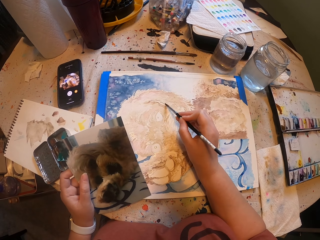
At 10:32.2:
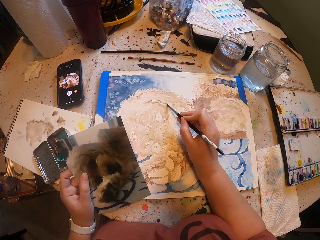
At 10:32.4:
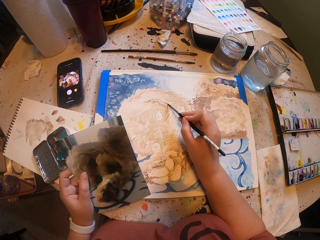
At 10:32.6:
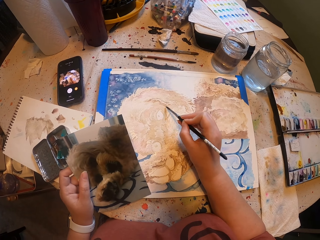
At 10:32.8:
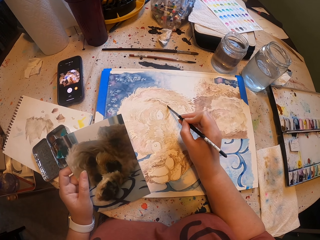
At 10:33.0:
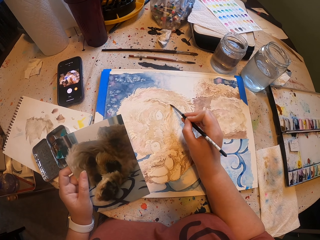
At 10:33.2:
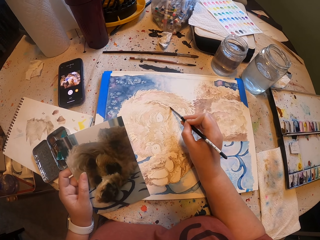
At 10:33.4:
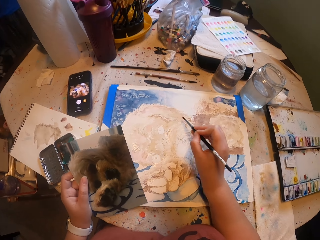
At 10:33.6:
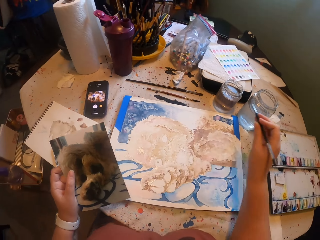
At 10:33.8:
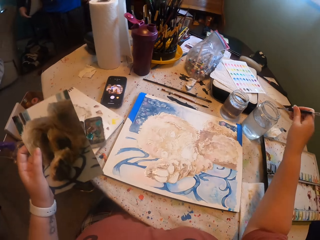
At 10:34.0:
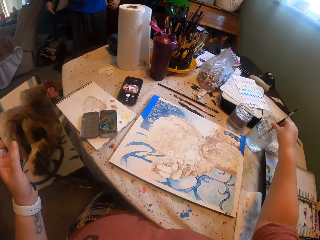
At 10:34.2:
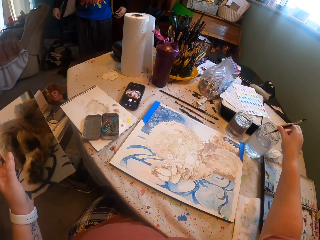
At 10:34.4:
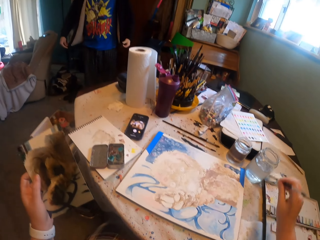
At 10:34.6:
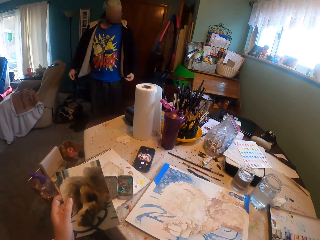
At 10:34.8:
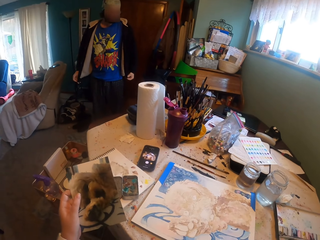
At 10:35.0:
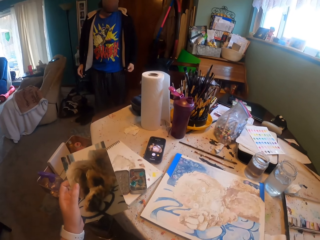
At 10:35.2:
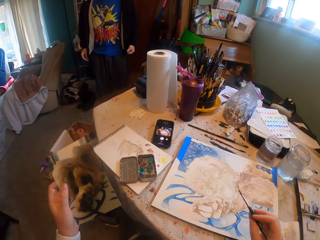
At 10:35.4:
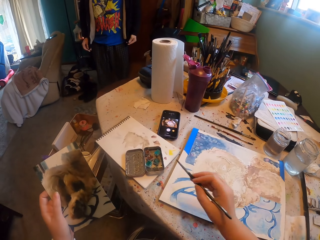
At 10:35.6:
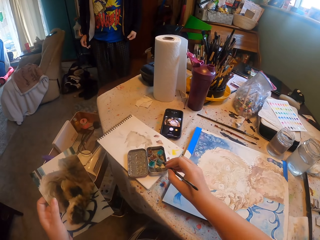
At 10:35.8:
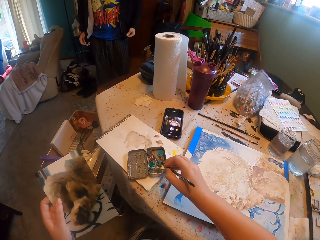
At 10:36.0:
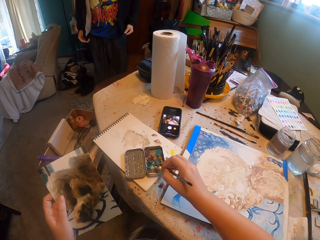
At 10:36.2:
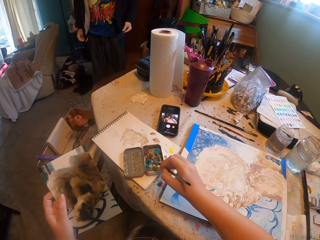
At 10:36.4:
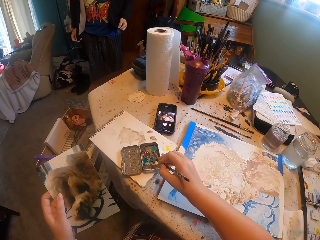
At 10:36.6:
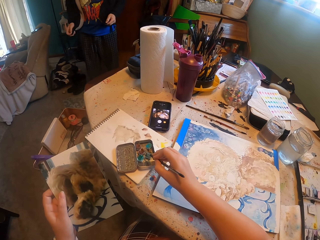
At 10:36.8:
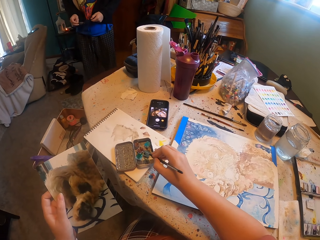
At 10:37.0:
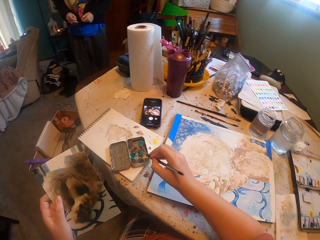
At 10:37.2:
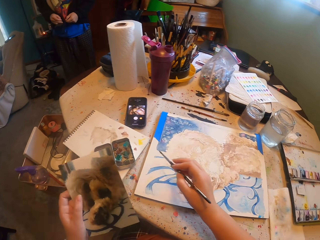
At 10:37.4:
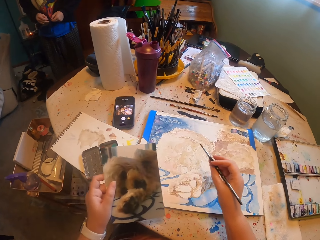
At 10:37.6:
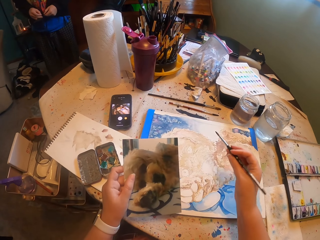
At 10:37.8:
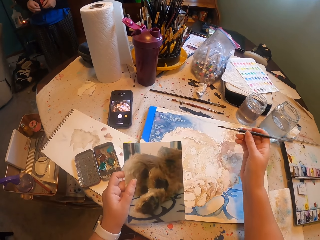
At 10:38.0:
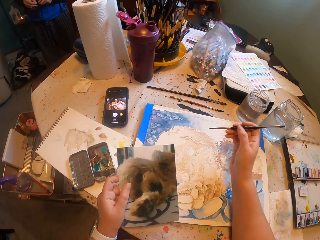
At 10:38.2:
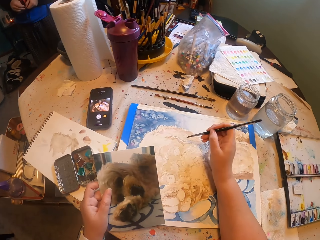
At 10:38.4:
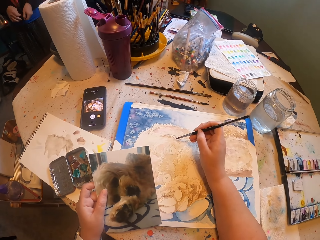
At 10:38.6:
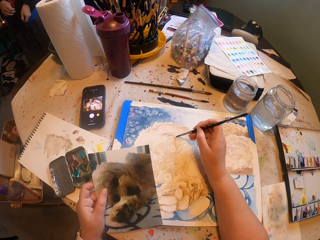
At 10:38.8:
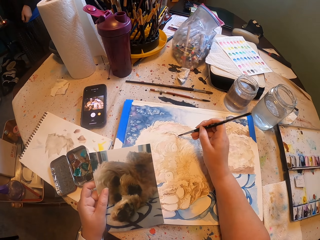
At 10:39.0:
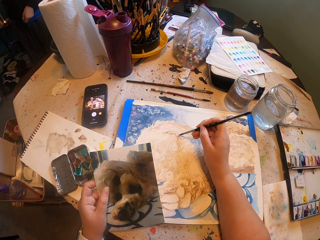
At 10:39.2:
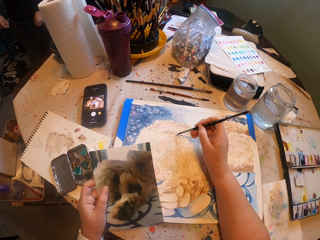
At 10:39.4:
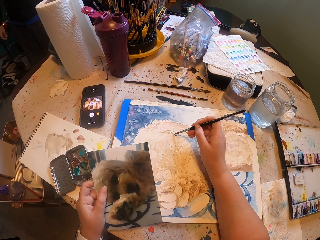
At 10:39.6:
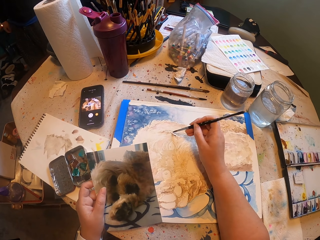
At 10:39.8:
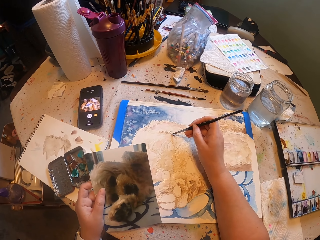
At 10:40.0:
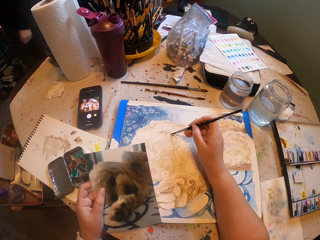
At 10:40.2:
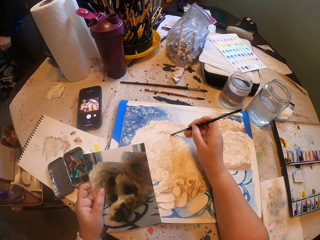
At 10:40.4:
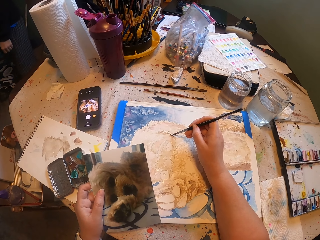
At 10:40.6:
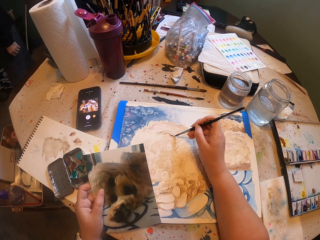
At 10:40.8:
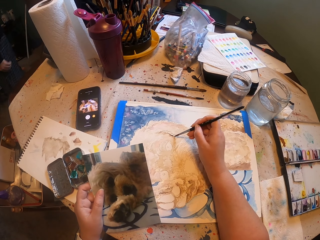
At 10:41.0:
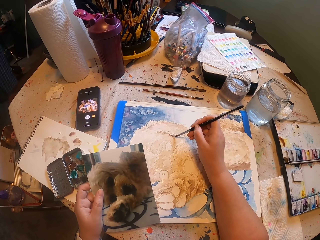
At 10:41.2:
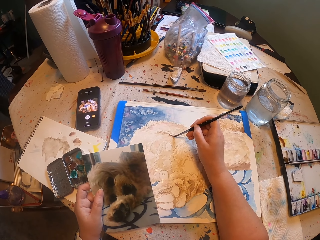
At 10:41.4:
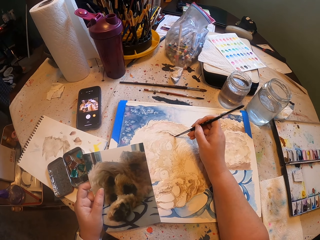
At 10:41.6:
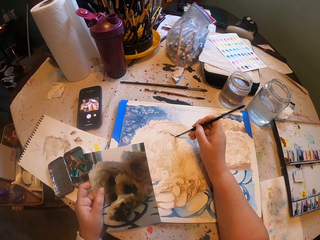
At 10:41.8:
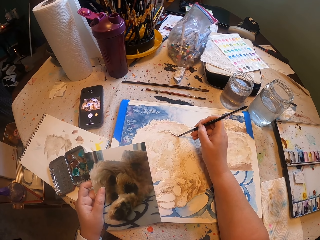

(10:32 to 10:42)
The camera wearer dips the paint brush in water. They dip the paint brush on the paint. They paint on a canvas.

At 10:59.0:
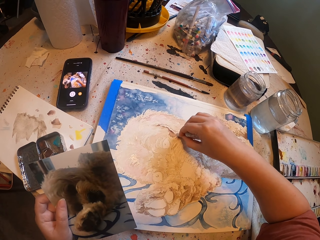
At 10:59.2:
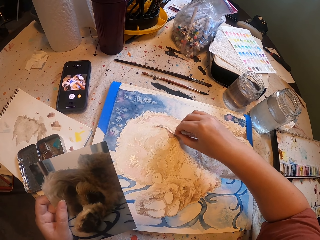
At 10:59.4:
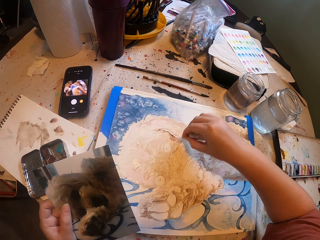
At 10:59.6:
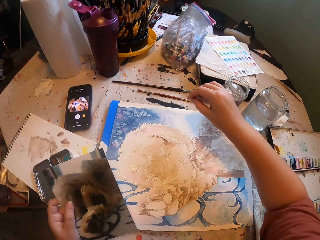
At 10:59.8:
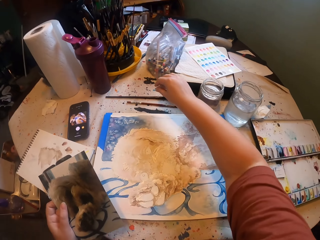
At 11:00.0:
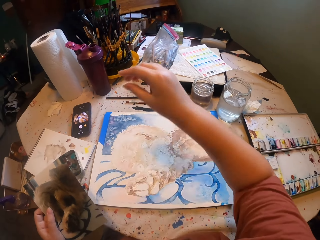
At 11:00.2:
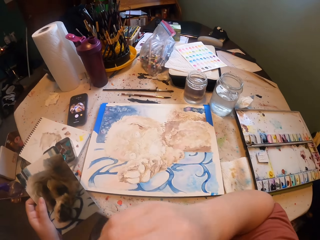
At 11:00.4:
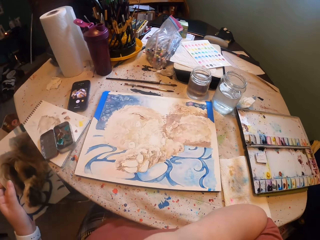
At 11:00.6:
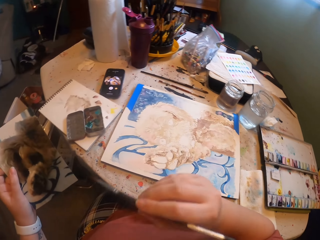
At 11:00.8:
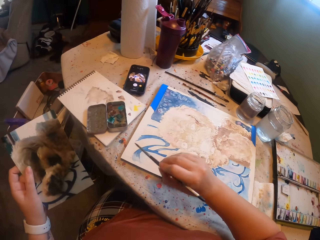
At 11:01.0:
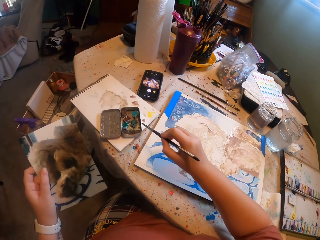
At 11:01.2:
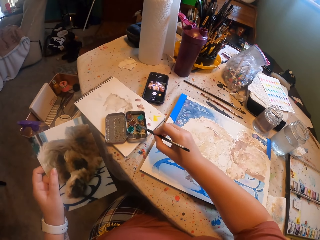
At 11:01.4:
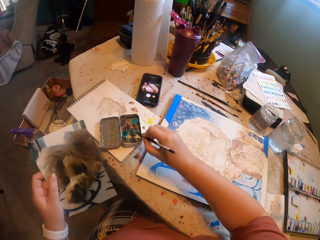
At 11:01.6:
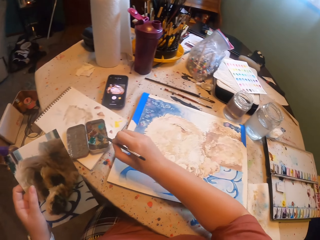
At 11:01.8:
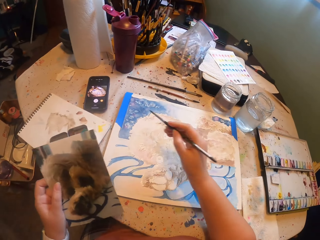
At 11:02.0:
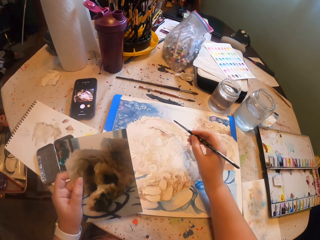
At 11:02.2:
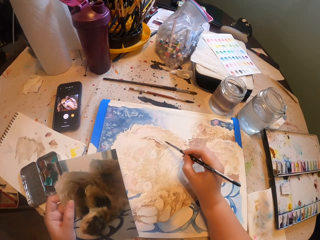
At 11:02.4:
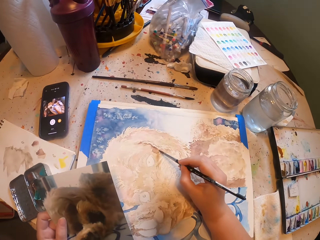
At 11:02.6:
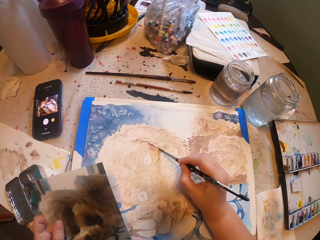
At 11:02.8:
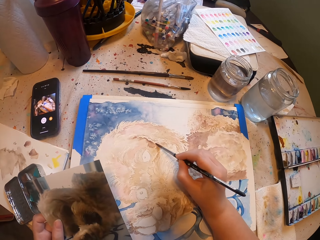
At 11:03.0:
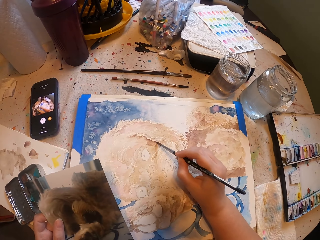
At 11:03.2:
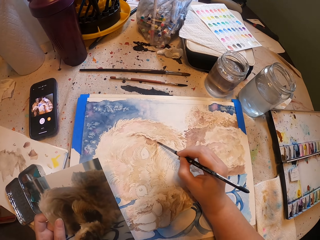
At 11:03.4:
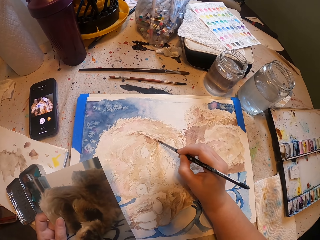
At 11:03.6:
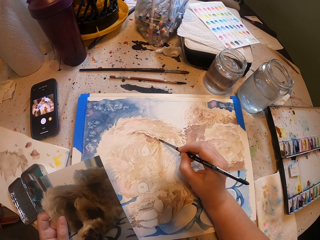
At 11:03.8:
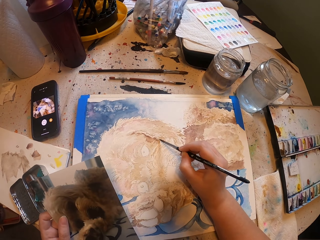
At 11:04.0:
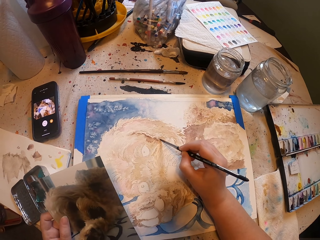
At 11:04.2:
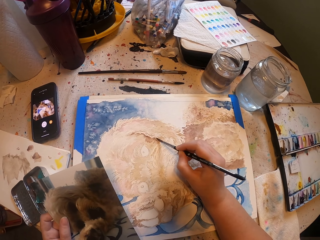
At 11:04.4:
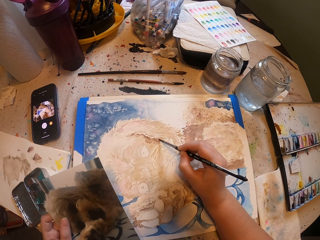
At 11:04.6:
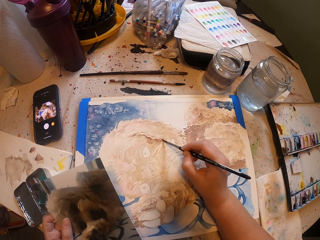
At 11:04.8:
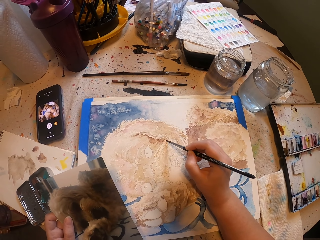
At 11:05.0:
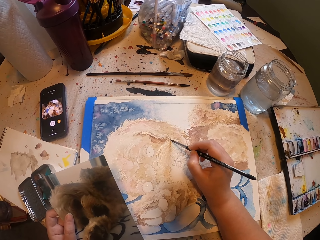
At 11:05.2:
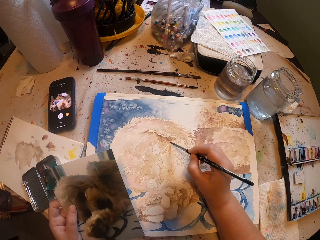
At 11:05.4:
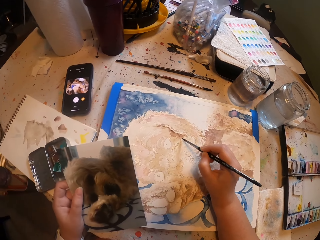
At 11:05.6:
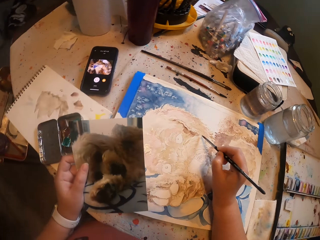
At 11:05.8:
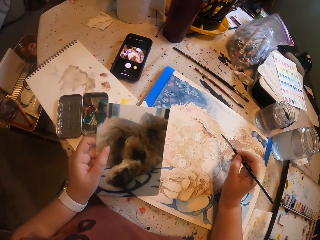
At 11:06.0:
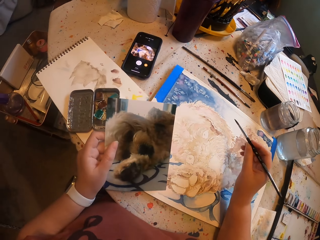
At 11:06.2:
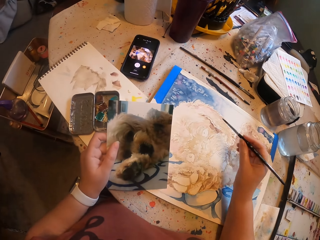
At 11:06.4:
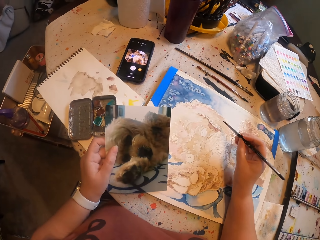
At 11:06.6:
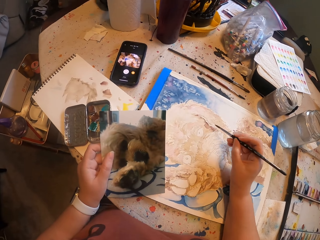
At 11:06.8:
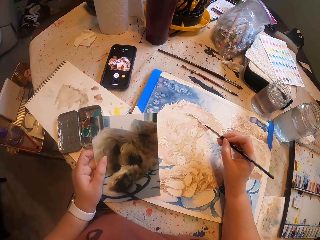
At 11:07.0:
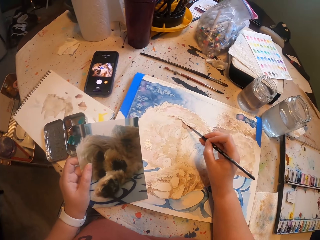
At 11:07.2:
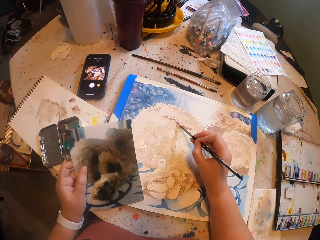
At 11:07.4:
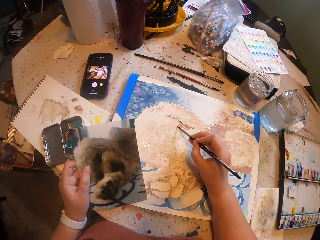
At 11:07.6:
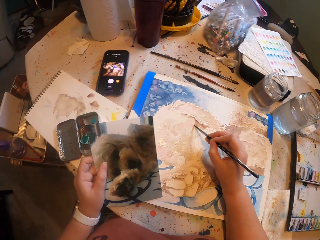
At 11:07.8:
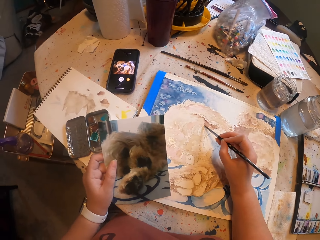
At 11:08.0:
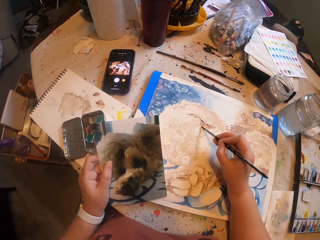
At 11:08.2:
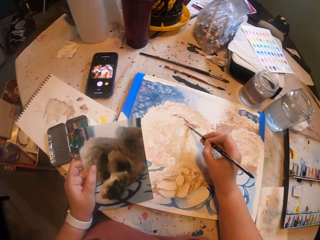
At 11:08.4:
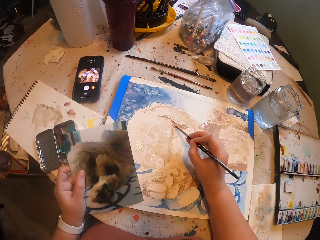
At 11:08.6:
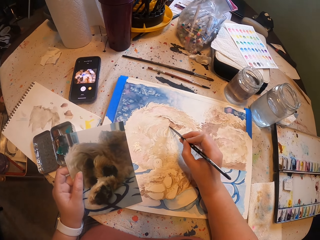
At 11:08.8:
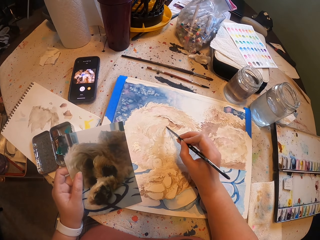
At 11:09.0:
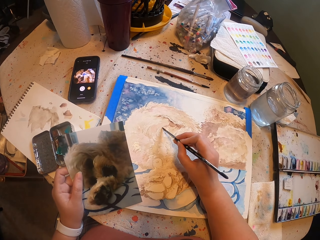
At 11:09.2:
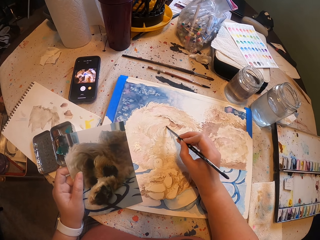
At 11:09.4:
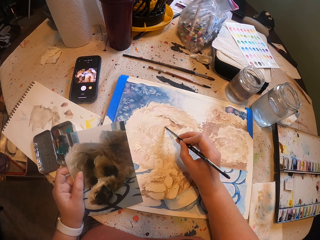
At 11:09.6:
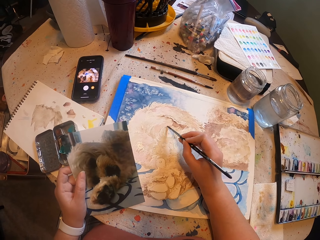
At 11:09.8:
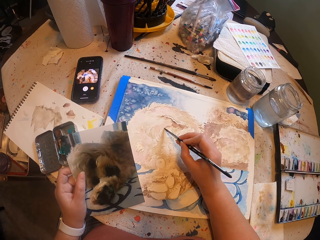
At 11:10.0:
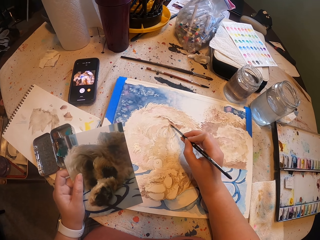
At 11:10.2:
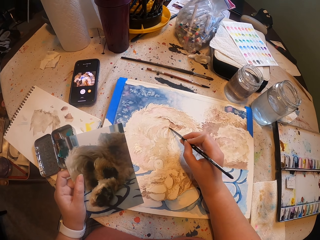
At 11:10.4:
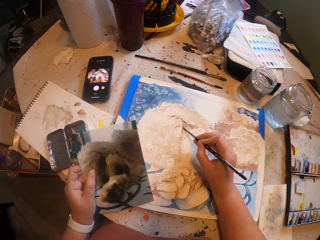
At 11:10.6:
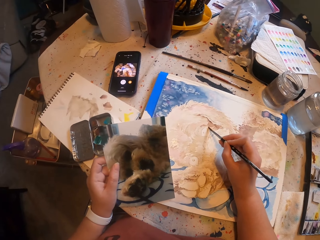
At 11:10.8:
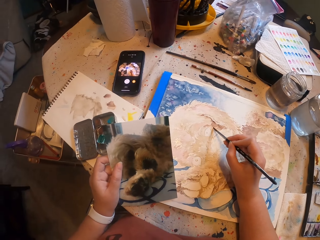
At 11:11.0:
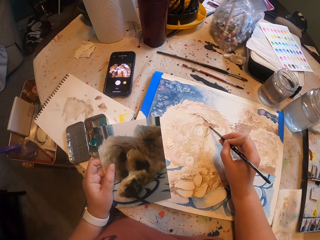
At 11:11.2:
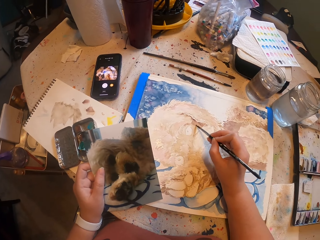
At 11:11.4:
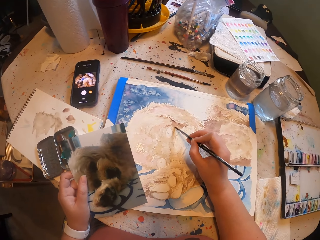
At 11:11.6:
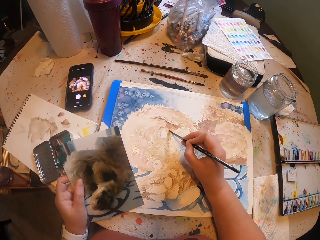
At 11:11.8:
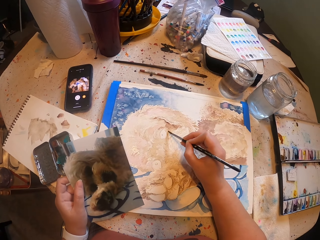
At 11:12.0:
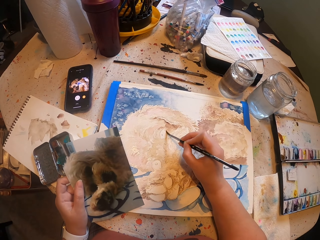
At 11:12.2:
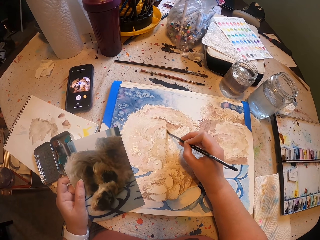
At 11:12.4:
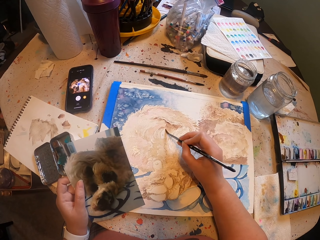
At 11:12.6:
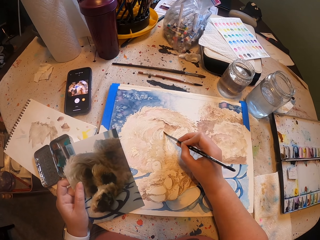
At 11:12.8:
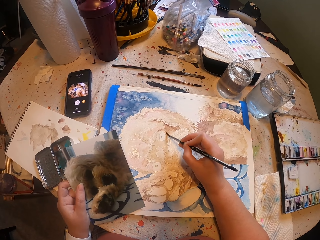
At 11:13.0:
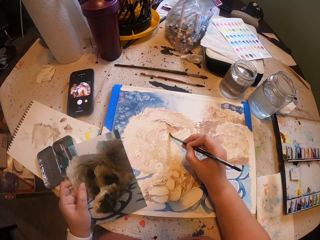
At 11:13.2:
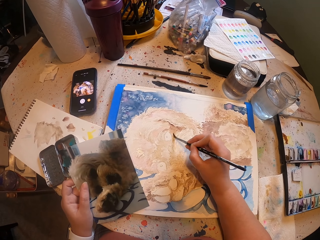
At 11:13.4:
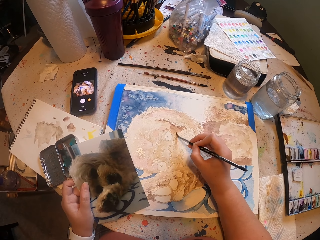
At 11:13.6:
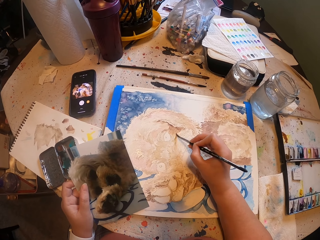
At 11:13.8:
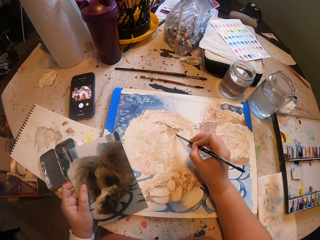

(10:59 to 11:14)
The camera wearer puts the paper aside. They throw the rubber back. They dip the paint brush in the paint. They paint on a canvas.
